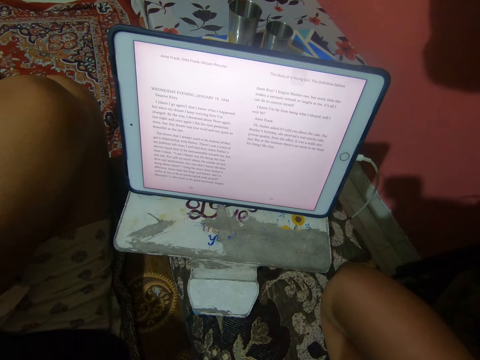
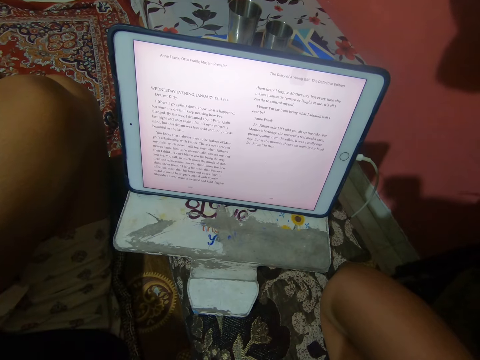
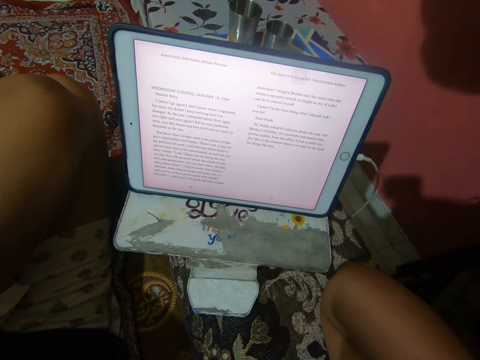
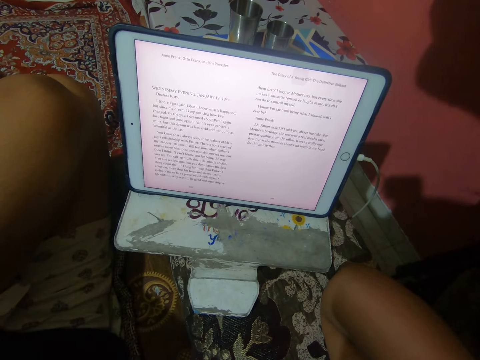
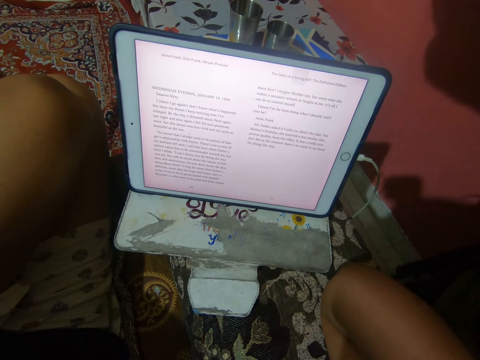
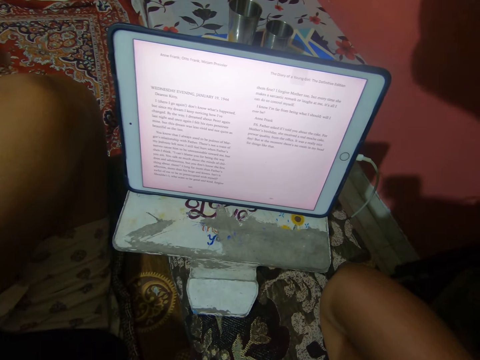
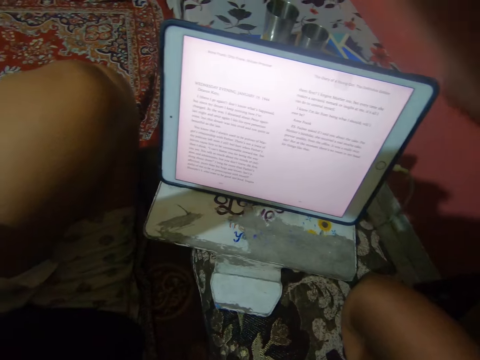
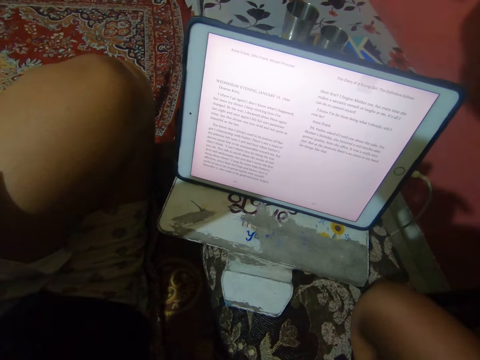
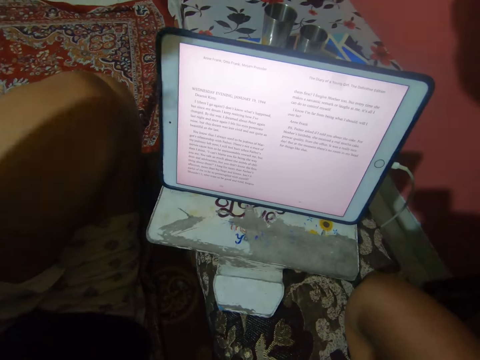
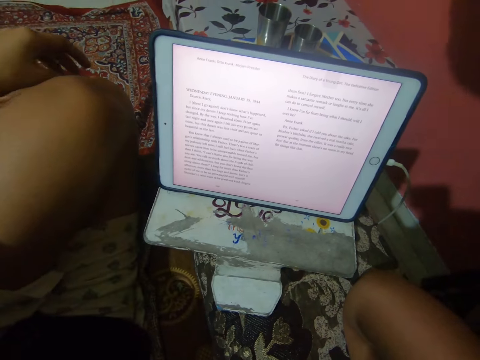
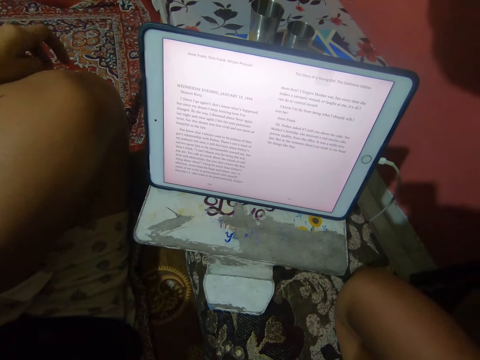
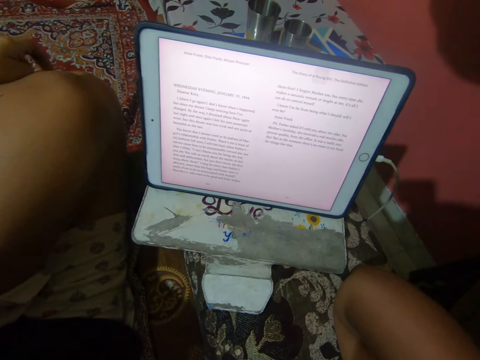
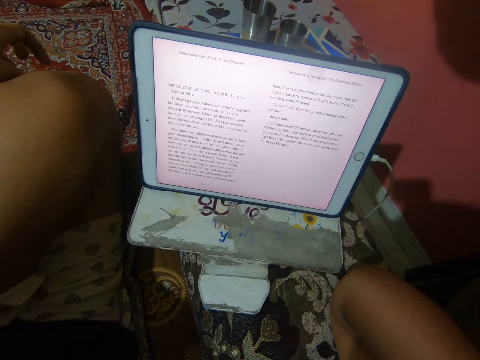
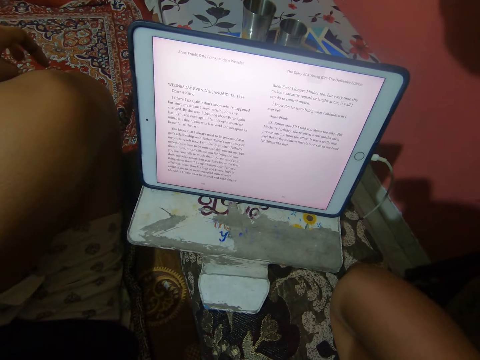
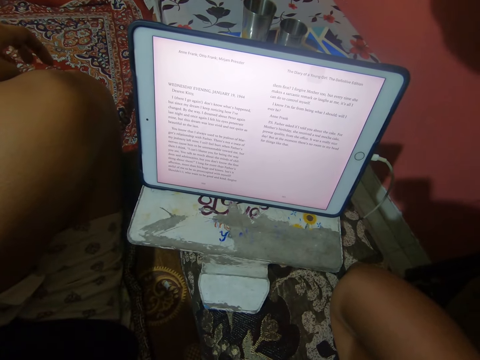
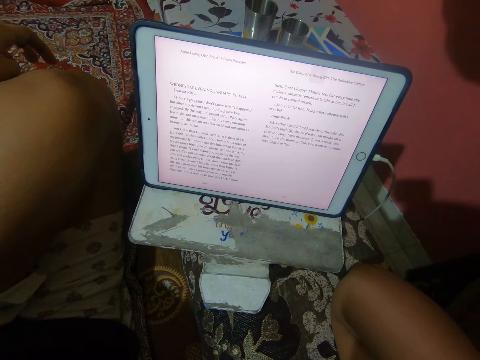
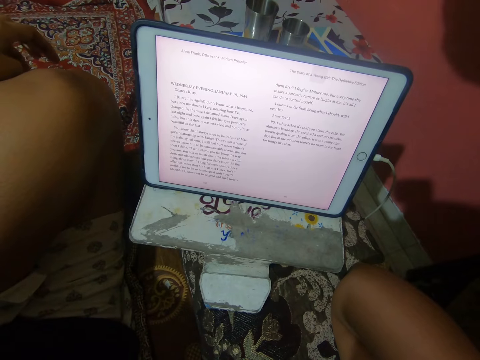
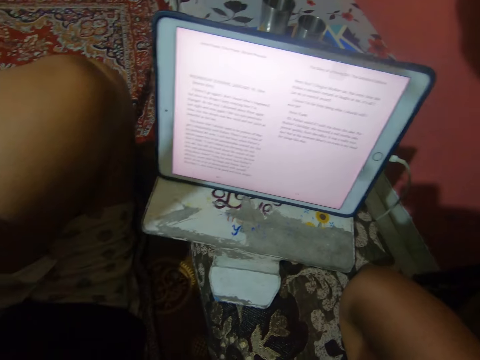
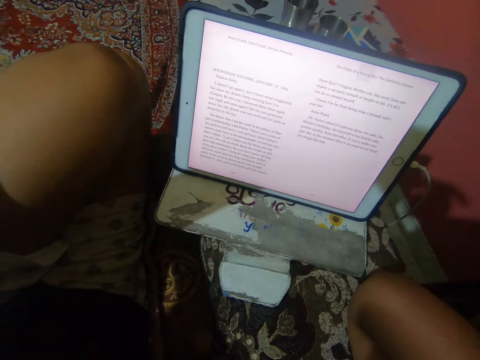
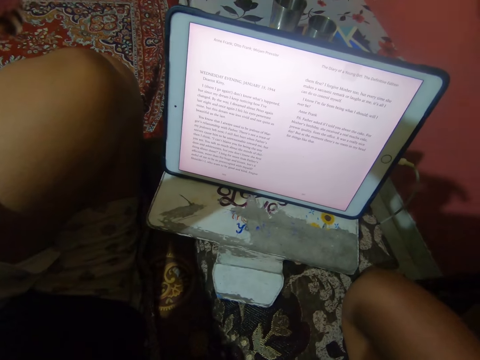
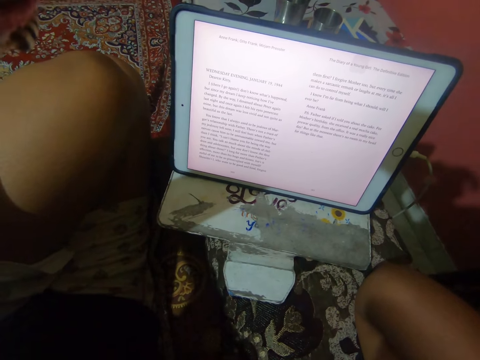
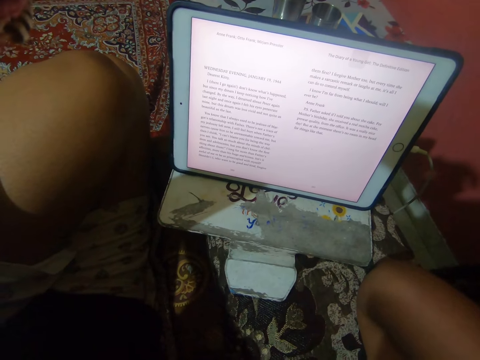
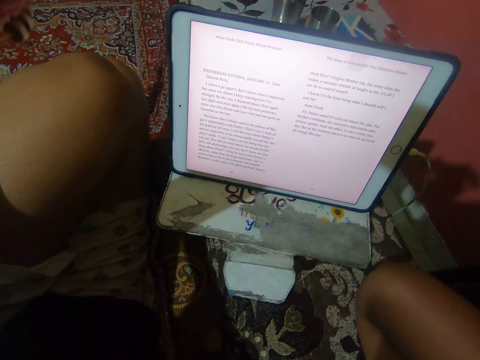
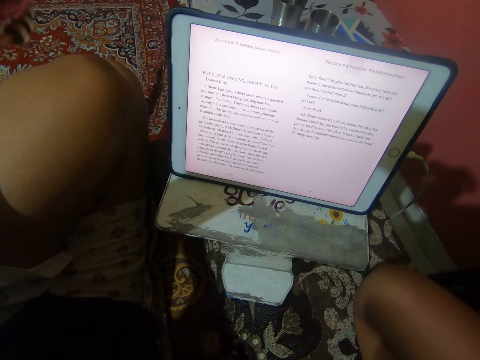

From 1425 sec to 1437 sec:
The camera wearer touches the camera area with her left hand. She does so again.

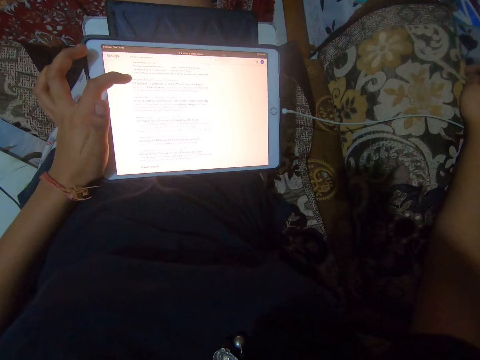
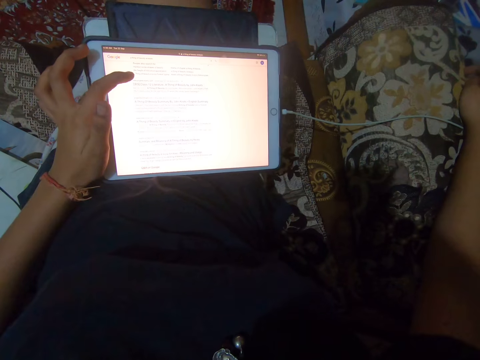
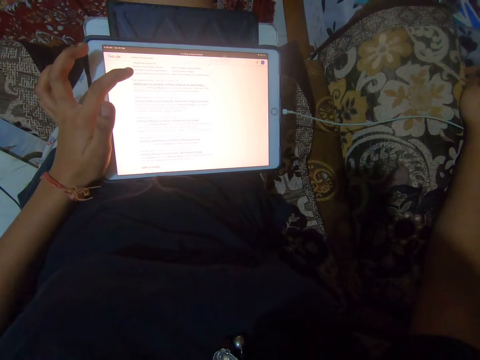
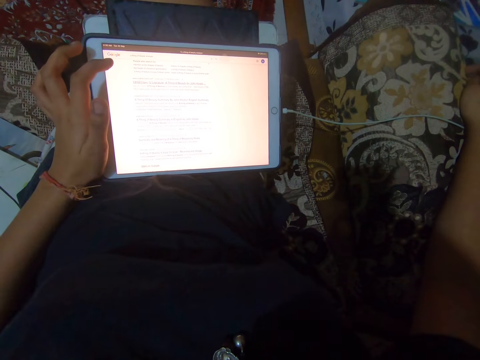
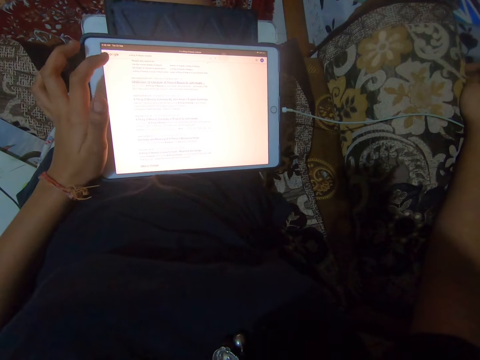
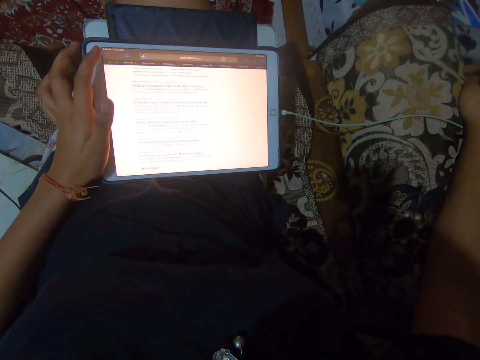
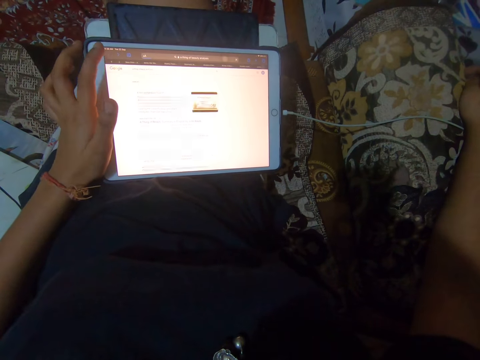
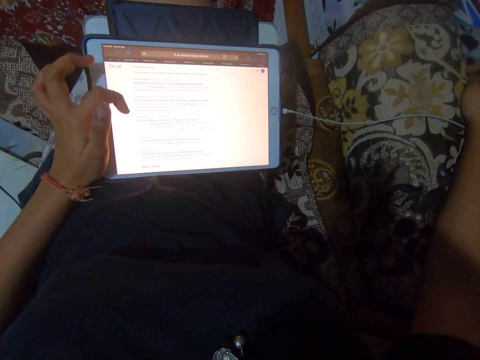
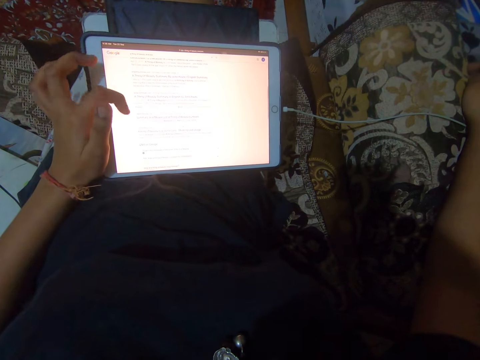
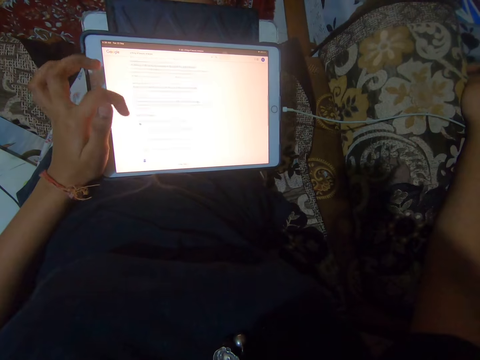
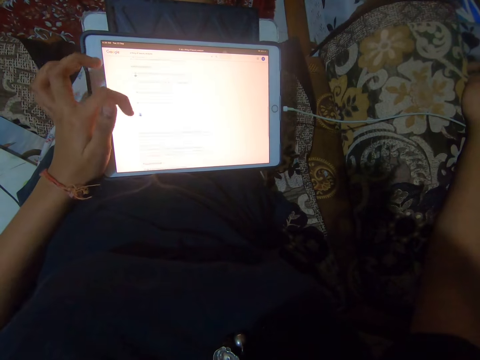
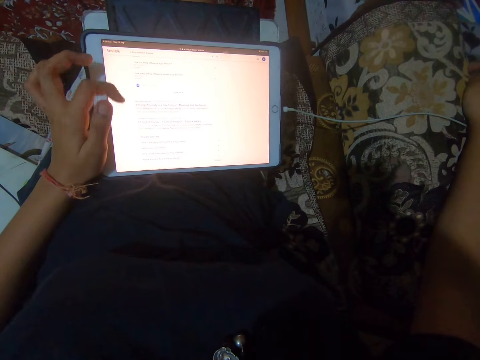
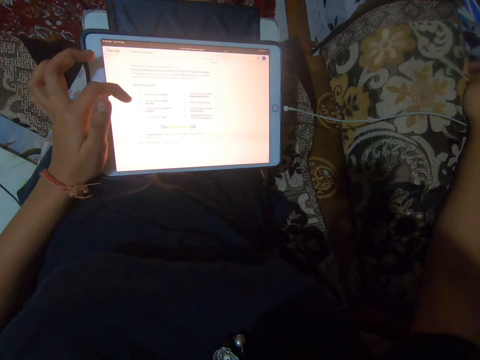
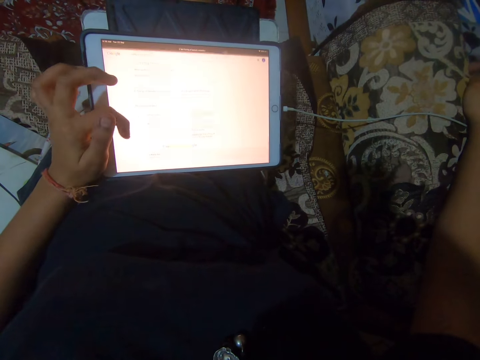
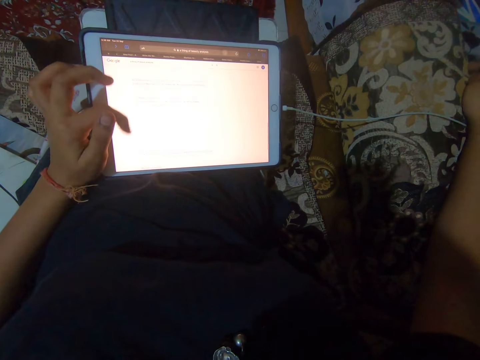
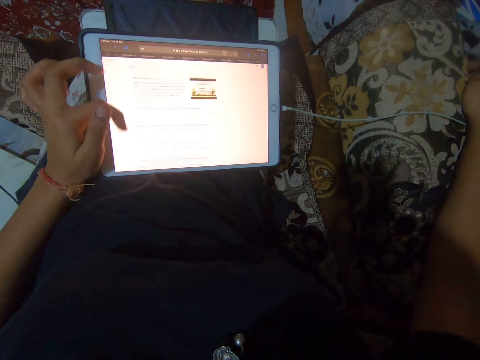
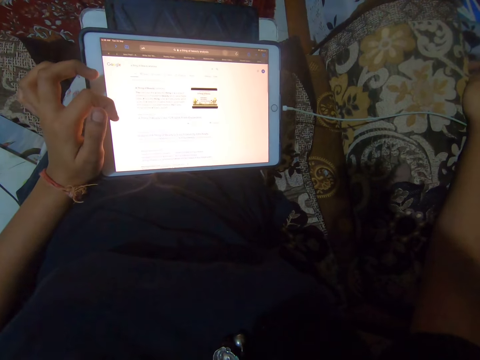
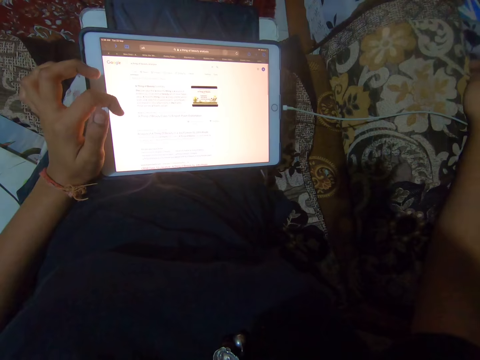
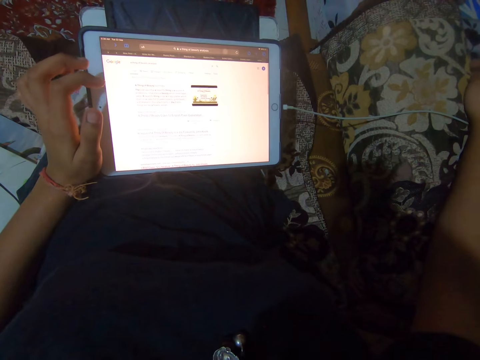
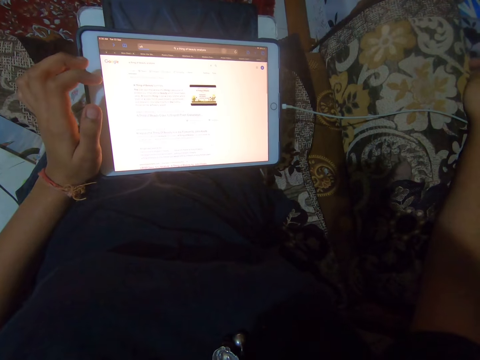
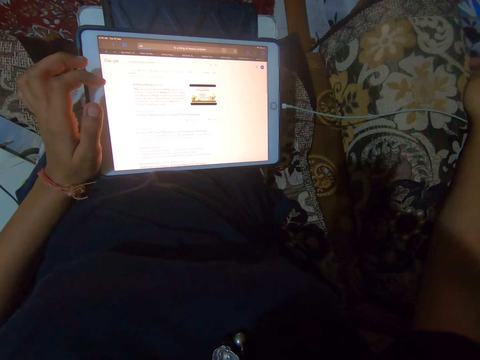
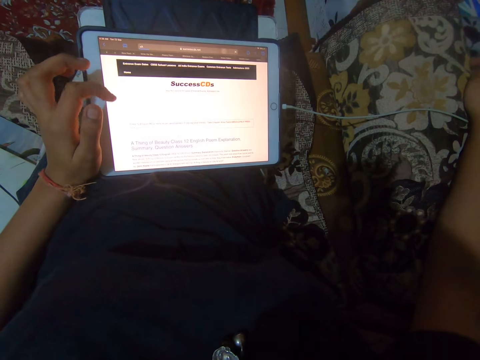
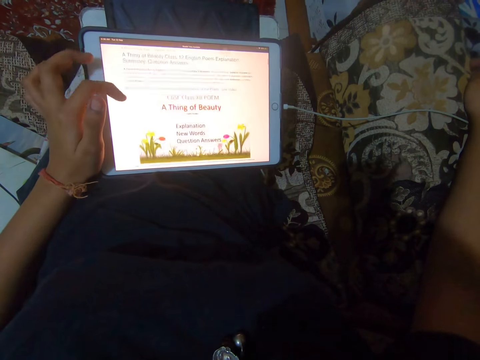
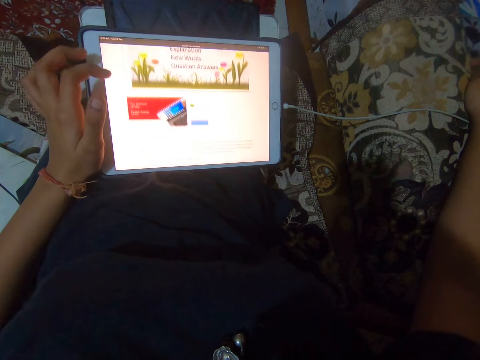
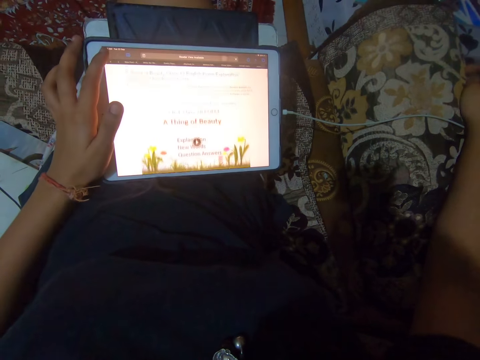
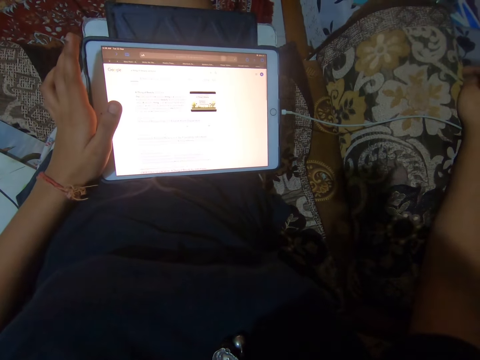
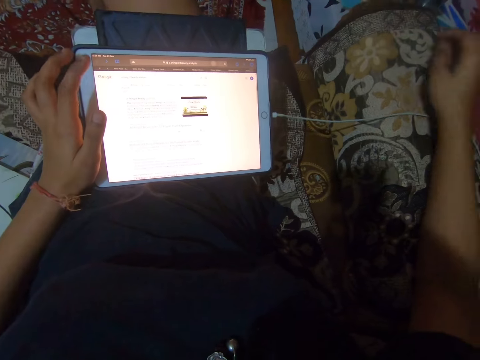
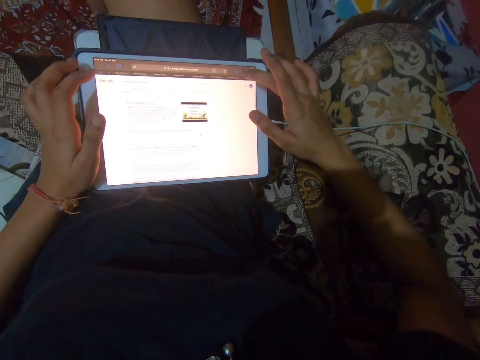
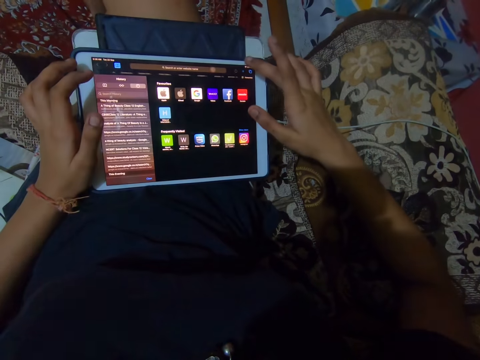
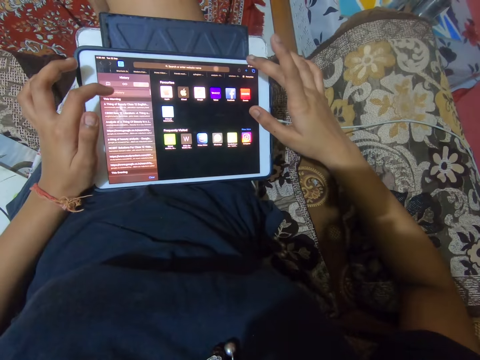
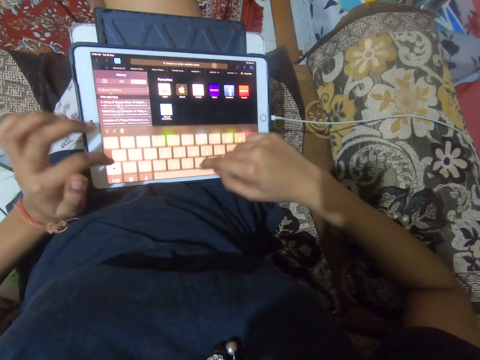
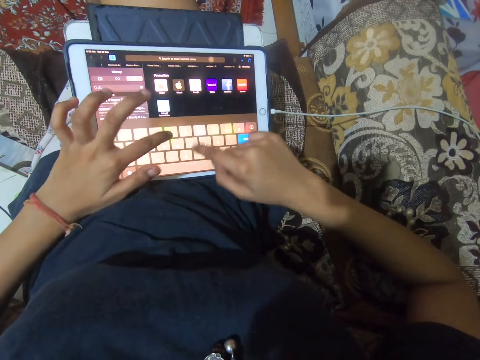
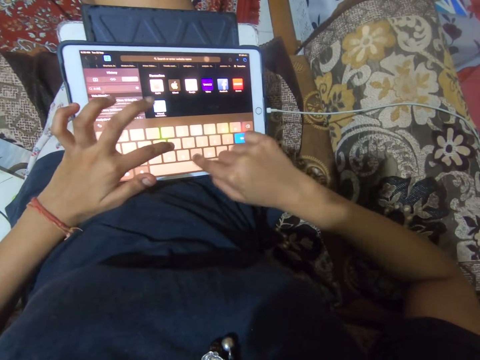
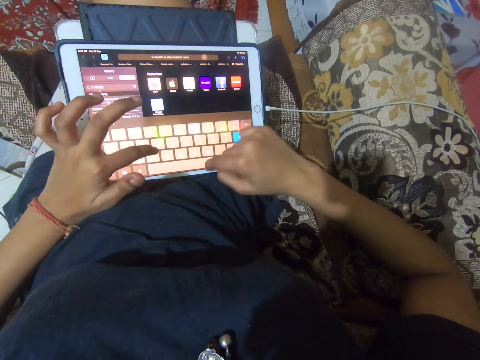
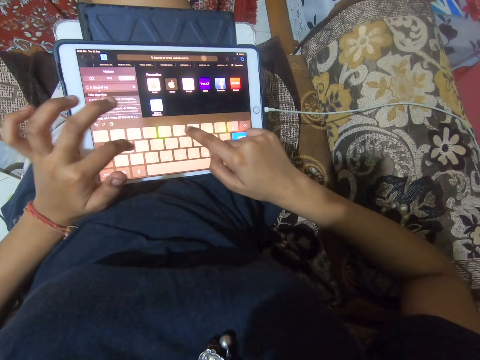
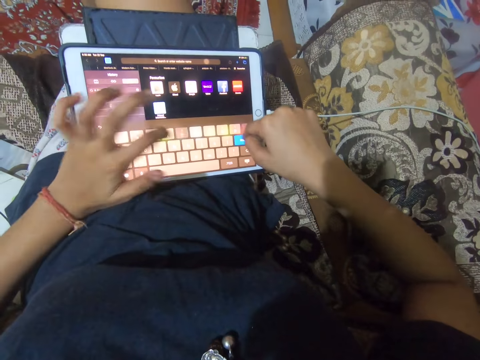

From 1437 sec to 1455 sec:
The camera wearer taps the screen with her left finger. She scrolls the iPad. She slides through the screen with her left finger. She taps the screen with her left finger. She slides through the screen with her left finger. She taps the screen with her right finger. She taps the screen with her left finger. She types on the onscreen keypad with both hands.
